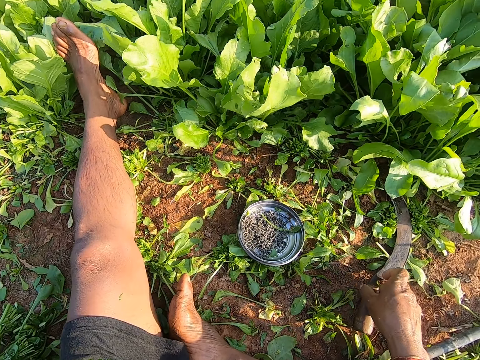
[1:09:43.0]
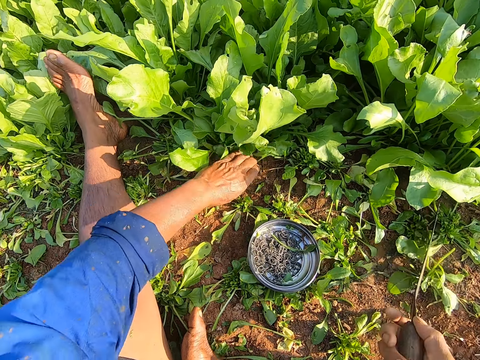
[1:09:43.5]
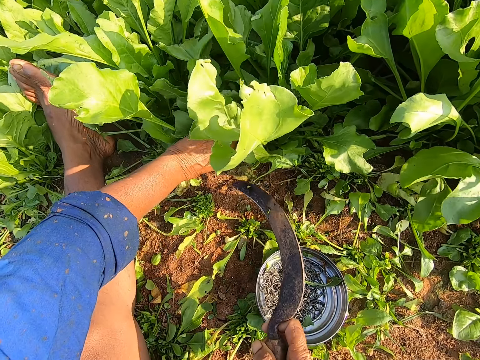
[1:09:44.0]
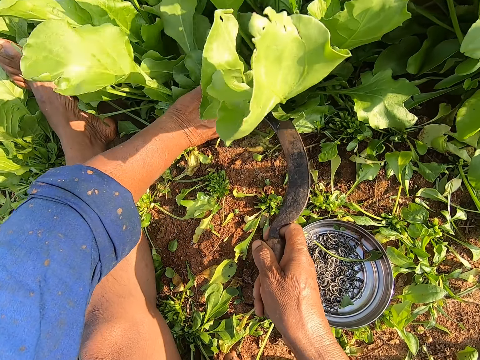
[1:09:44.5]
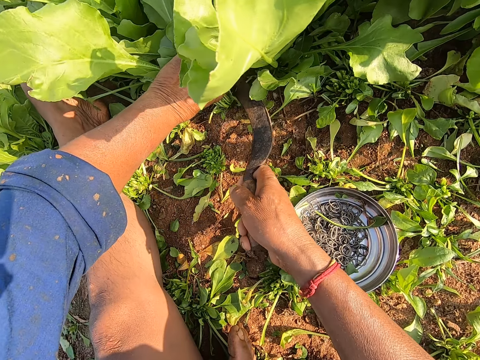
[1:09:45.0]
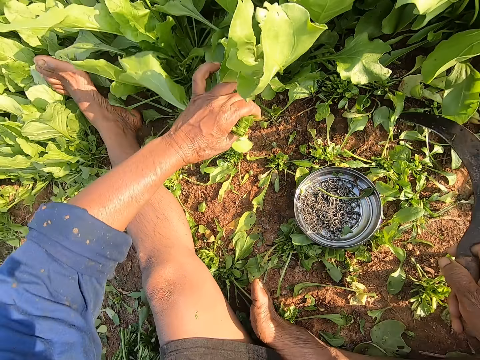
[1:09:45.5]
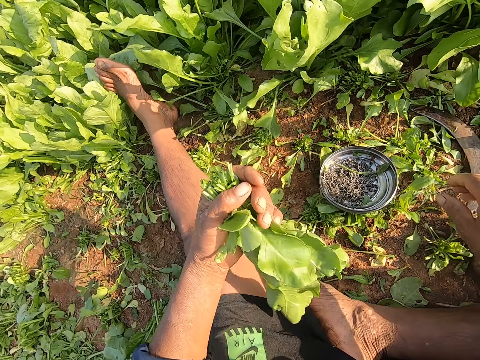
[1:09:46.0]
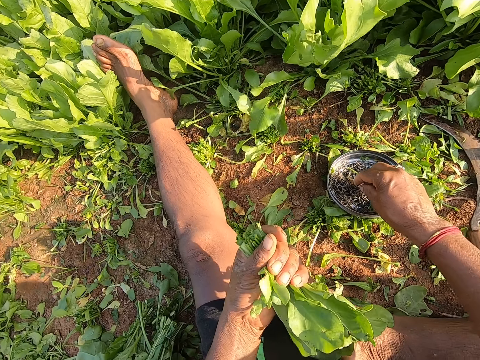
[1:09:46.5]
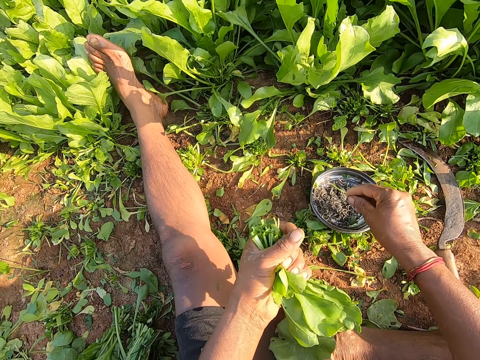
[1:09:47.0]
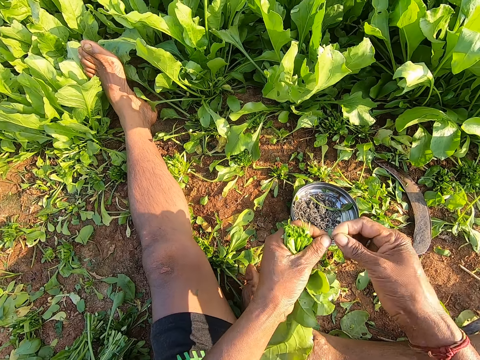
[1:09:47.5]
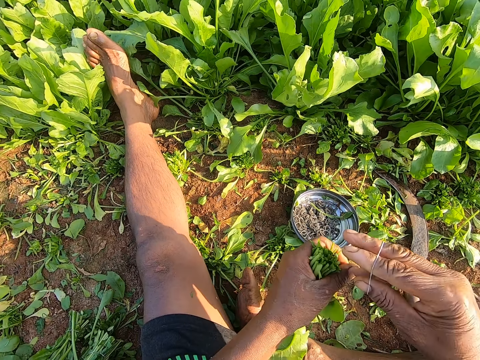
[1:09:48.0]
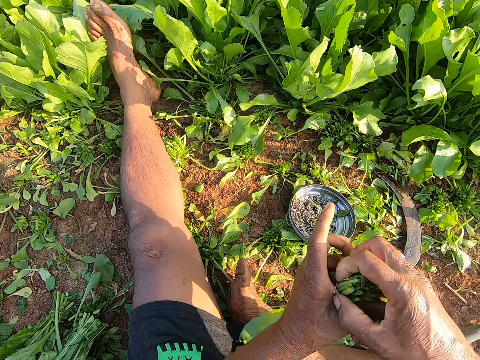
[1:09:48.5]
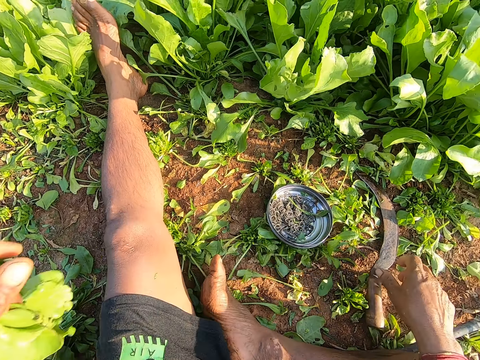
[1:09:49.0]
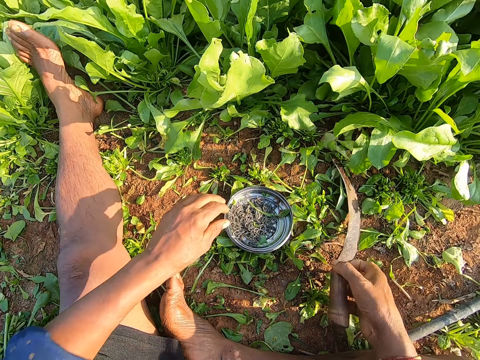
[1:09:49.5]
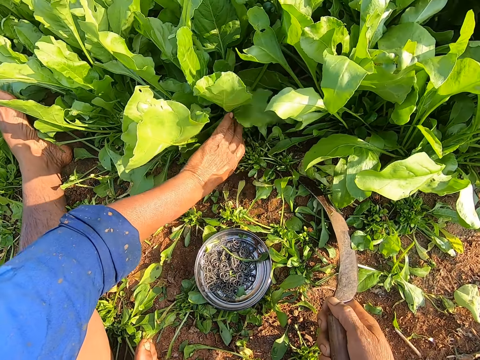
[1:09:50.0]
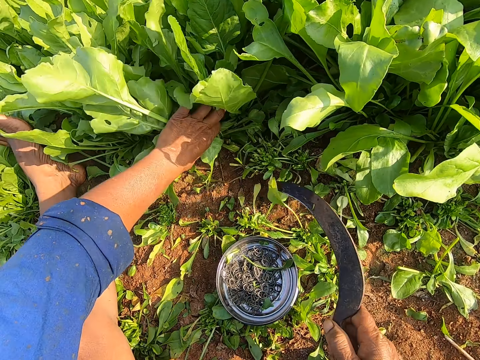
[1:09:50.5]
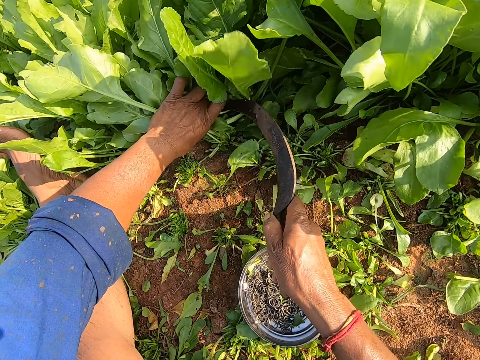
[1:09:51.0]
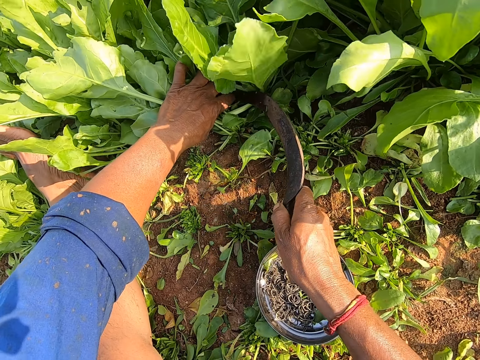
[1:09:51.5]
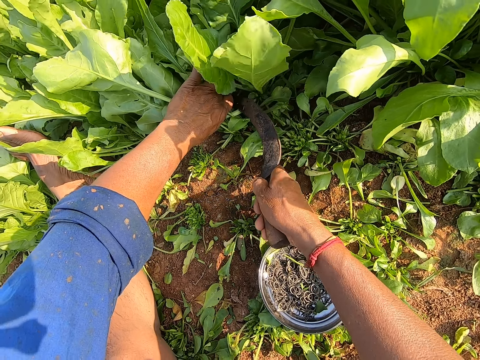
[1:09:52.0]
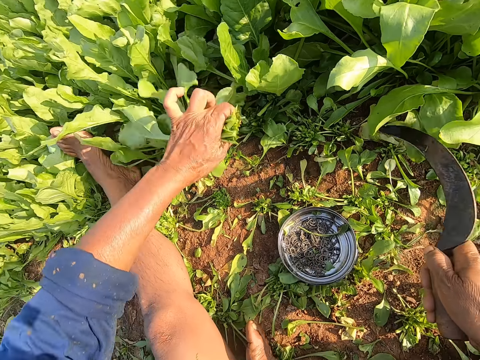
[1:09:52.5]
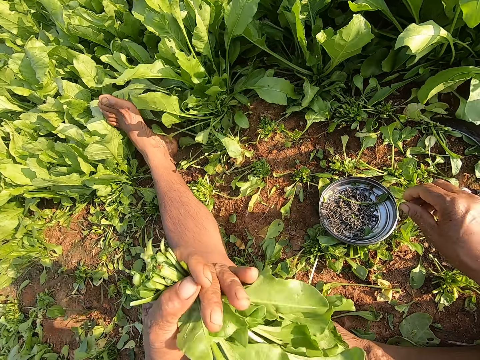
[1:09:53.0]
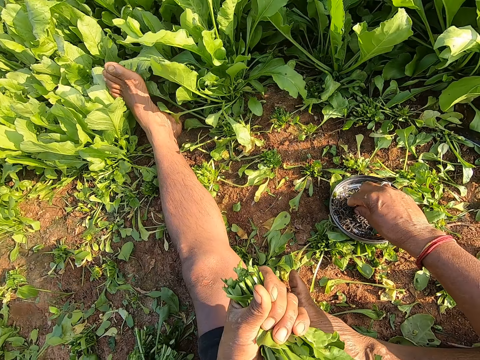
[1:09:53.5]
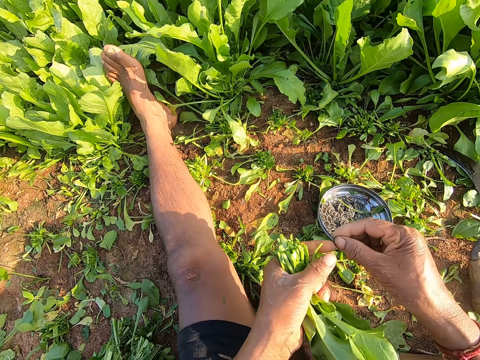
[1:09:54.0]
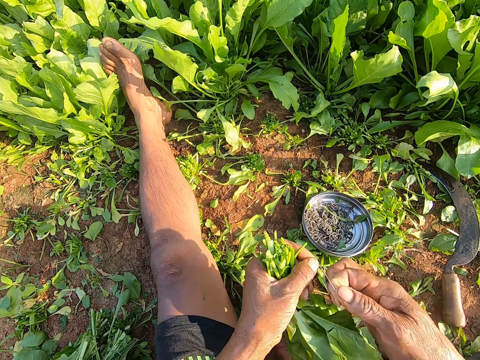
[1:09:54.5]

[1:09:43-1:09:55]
The camera wearer puts the cut kales on the ground. He picks up the sickle from the ground with his right hand. He holds a plant on the ground with his left hand. He cuts the plant on the ground with the sickle in his right hand. He drops the sickle on the ground with his right hand. He takes a rubber band from the plate on the ground with his right hand. He wears the rubber band on his right hand and stretches the rubber band with both hands. He ties the plants in his left hand with the rubber band in his right hand. He puts the cut kales on the ground. He picks up the sickle from the ground with his right hand. He holds the plant on the ground with his left hand. He cuts the plant on the ground with the sickle in his right hand. He puts the sickle on the ground. He takes the rubber band from the plate on the ground with his right hand. He wears the rubber band on his right hand.

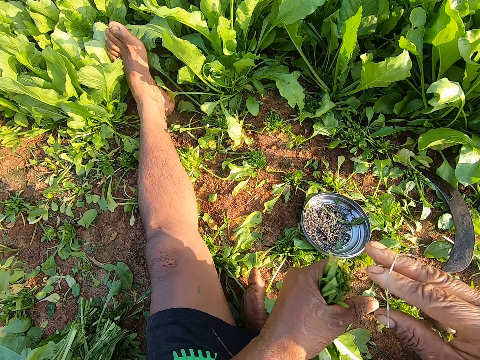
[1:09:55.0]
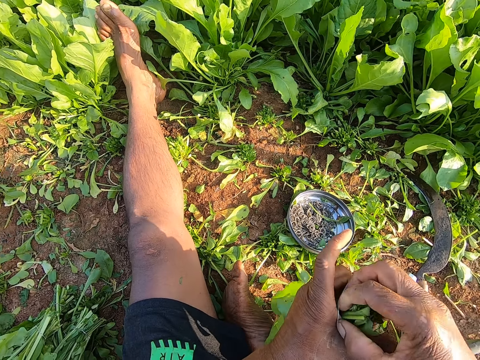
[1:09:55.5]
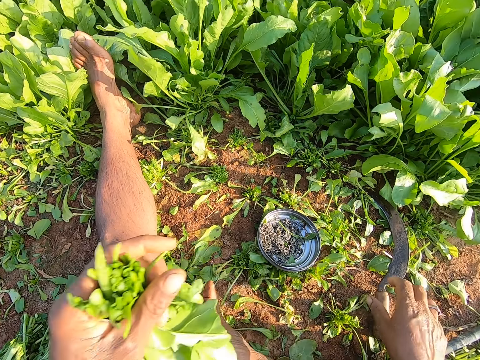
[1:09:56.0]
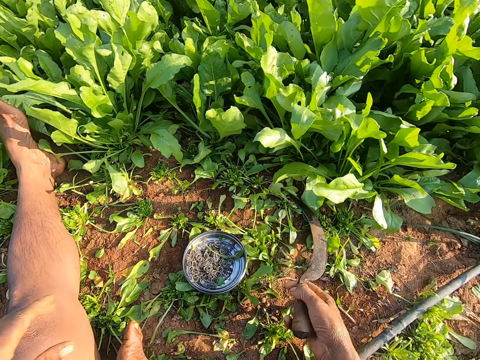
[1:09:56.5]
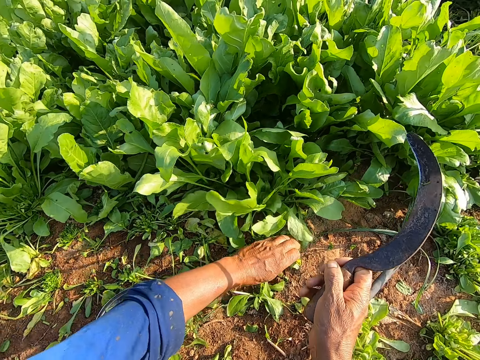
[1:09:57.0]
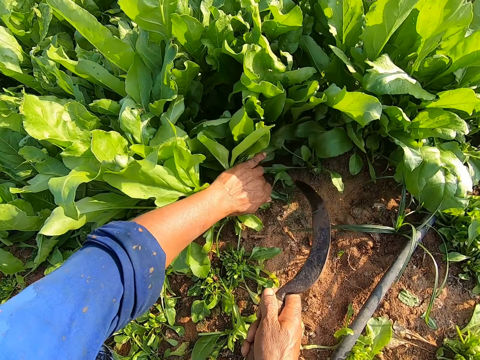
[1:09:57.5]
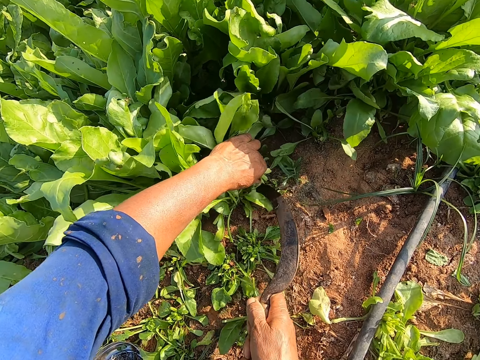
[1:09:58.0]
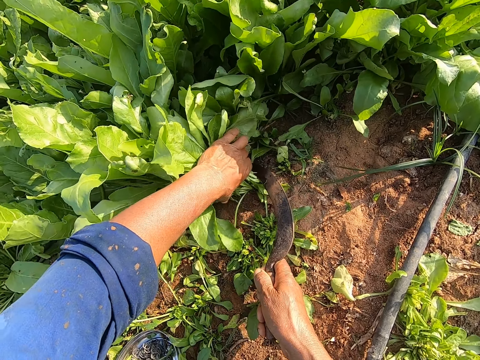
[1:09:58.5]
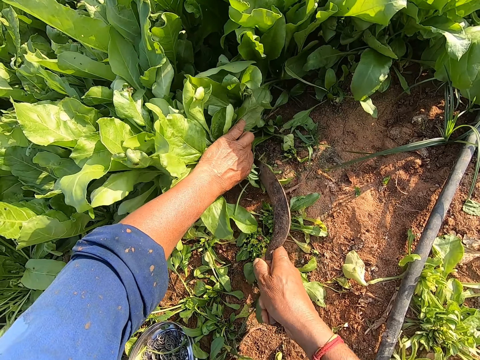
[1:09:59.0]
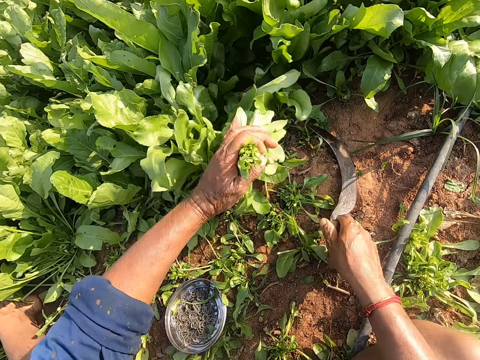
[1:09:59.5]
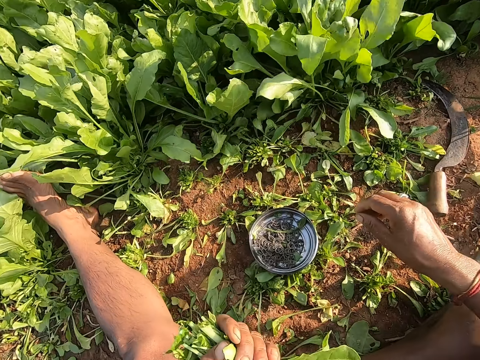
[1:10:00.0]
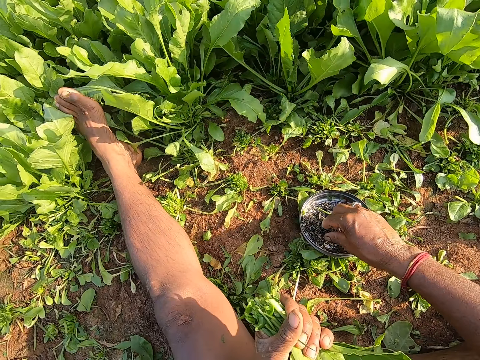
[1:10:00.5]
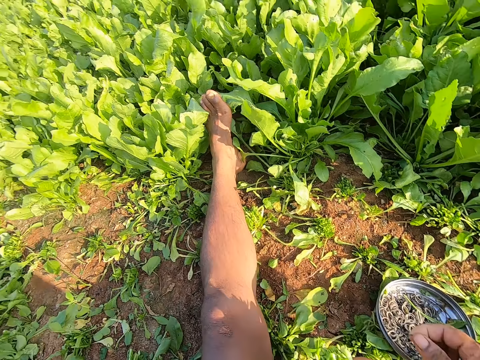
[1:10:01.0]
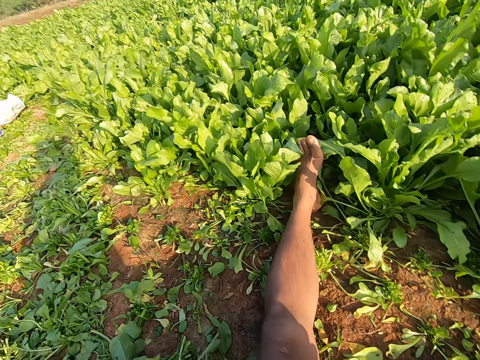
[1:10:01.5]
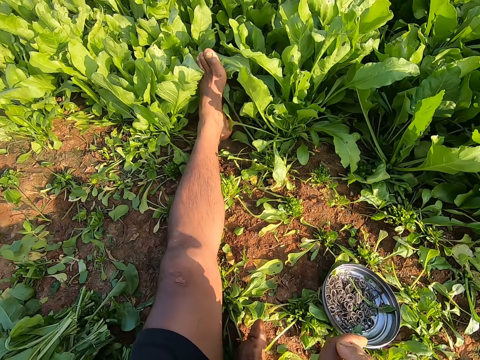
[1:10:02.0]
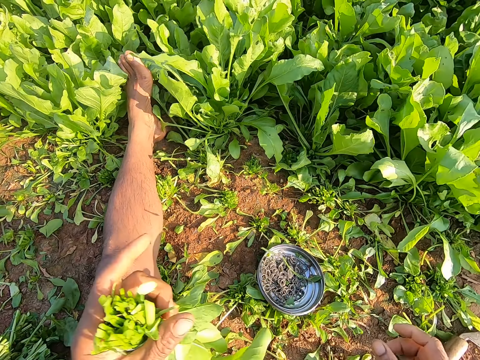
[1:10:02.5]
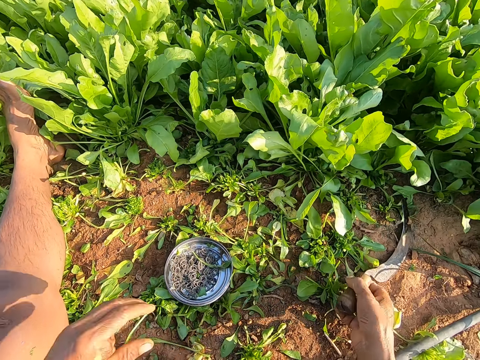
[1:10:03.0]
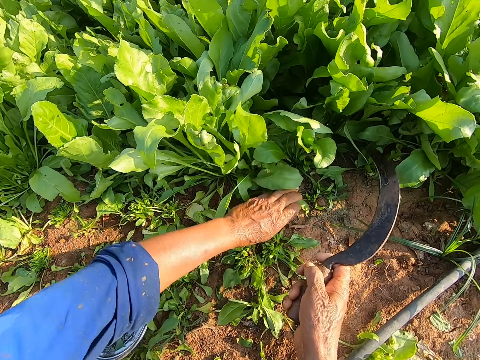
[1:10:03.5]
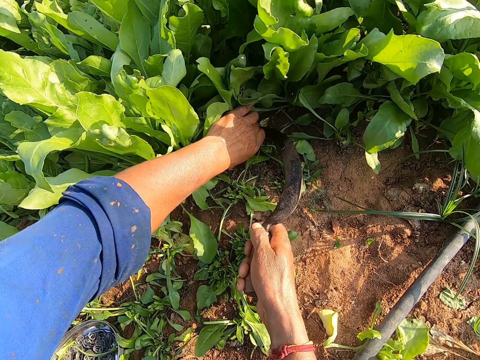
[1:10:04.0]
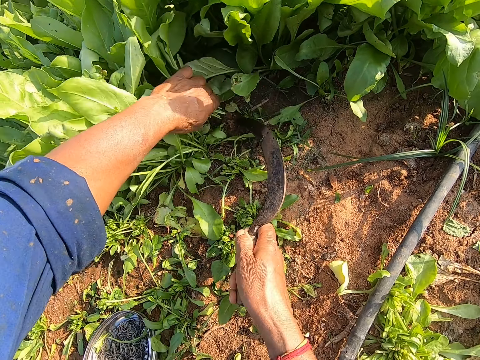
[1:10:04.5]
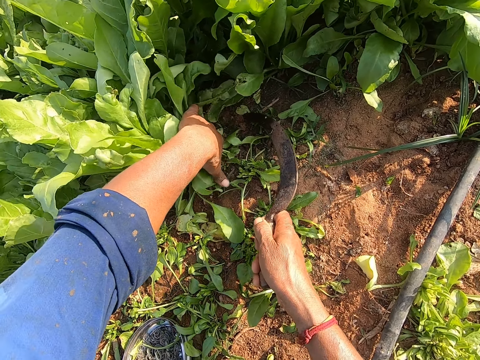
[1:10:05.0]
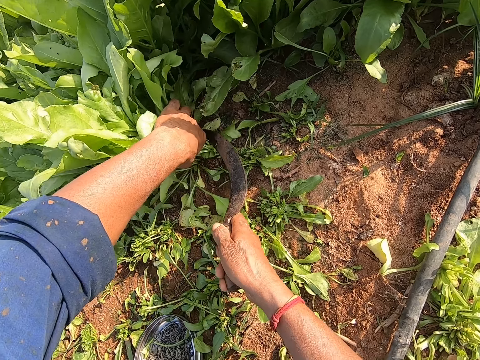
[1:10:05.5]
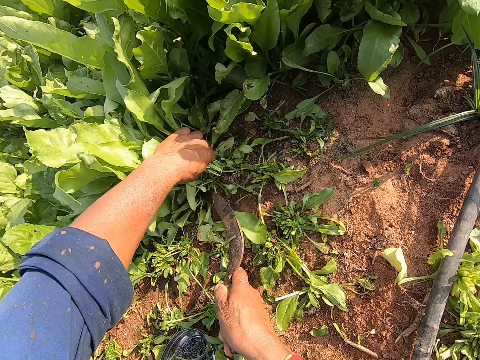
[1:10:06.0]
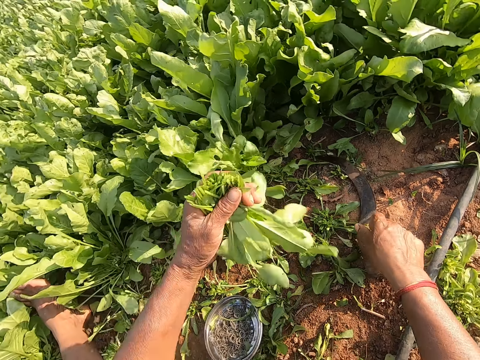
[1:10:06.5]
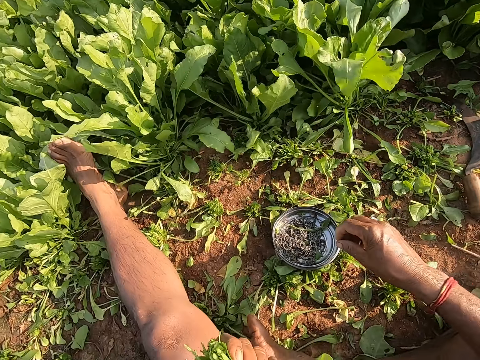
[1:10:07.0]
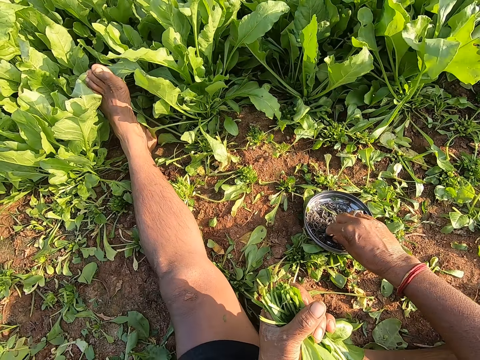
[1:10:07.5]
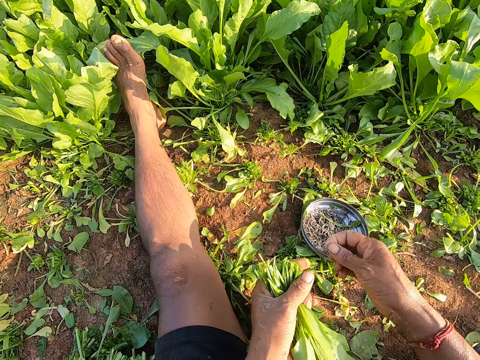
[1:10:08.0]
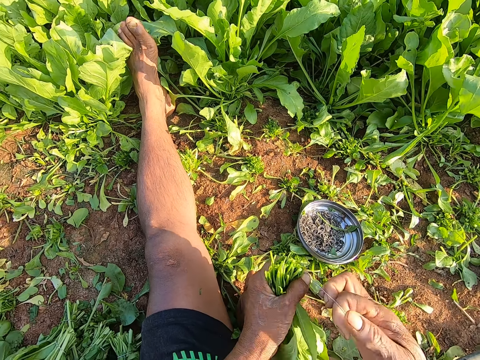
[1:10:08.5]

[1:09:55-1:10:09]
The camera wearer stretches the rubber band with both hands. He ties the plants in his left hand with the rubber band in his right hand. He picks up the sickle from the ground with his right hand. He puts the cut kales on the ground. He holds a plant on the ground with his left hand. He cuts the plant on the ground with the sickle in his right hand. He holds the kales in the farm. He cuts the kales in the farm with the sickle. He drops the sickle on the ground with his right hand. He takes a rubber band from the plate on the ground with his right hand. He looks around. He ties the cut kales with the rubber band. He picks up the sickle from the ground with his right hand. He puts the cut kales on the ground. He holds the plant on the ground with his left hand. He cuts the plant on the ground with the sickle in his right hand. He holds the plant on the ground with his left hand. He cuts the plant on the ground with the sickle in his right hand. He drops the sickle on the ground with his right hand. He takes the rubber band from the plate on the ground with his right hand. He wears the rubber band on his right hand and stretches the rubber band with both hands.
